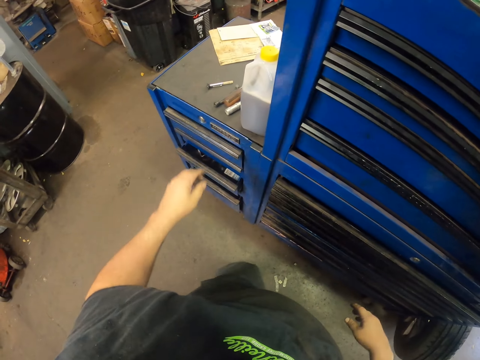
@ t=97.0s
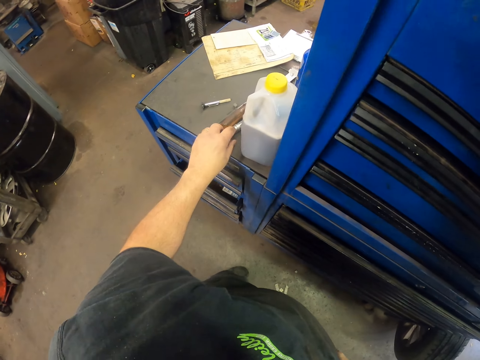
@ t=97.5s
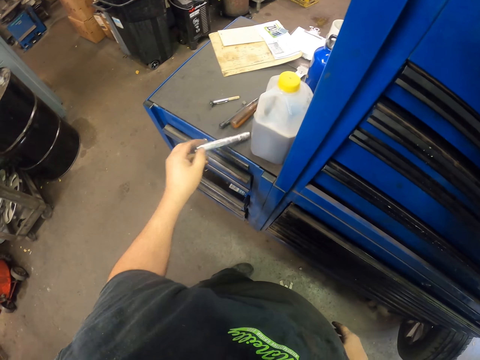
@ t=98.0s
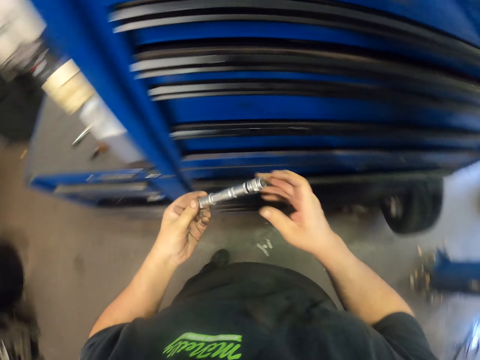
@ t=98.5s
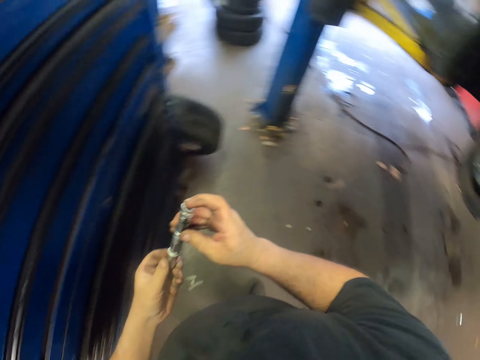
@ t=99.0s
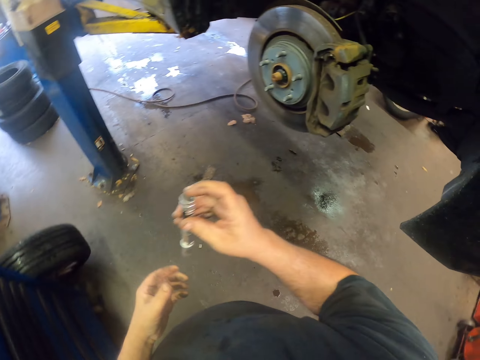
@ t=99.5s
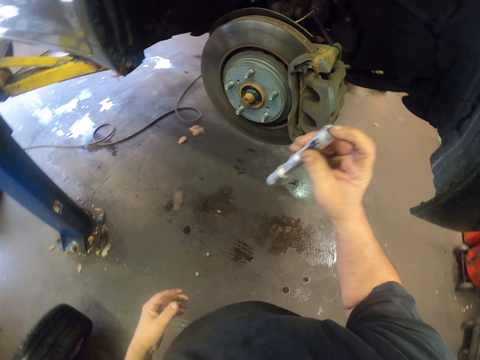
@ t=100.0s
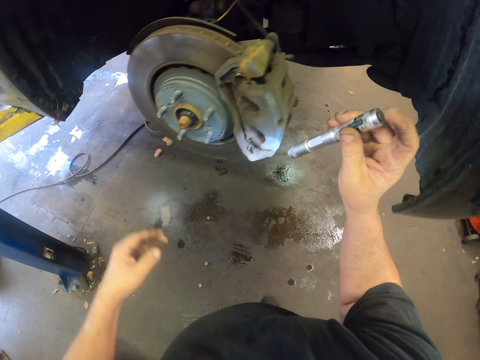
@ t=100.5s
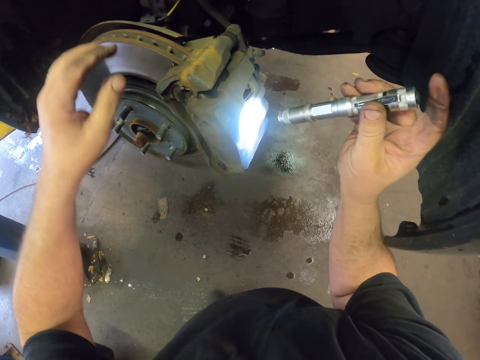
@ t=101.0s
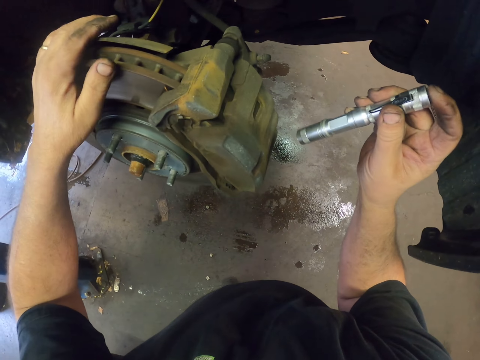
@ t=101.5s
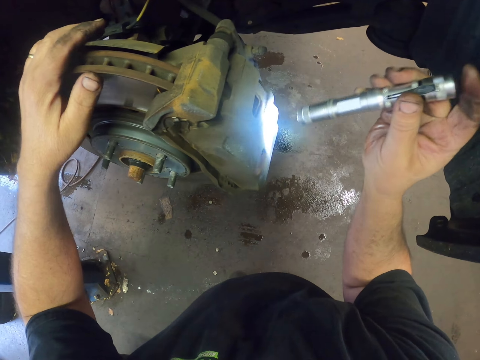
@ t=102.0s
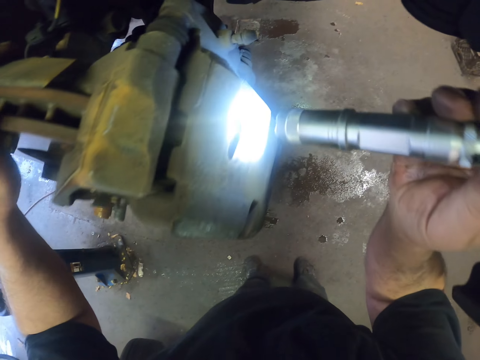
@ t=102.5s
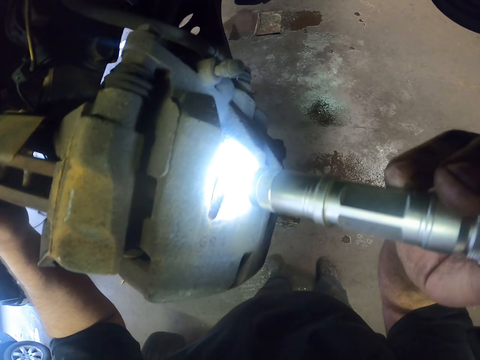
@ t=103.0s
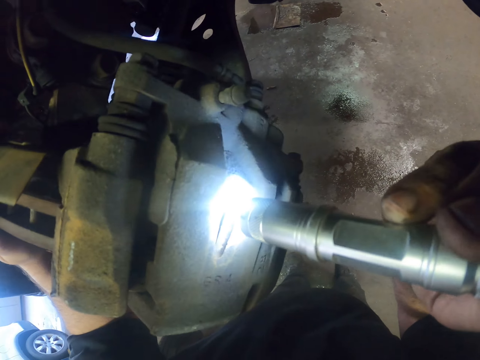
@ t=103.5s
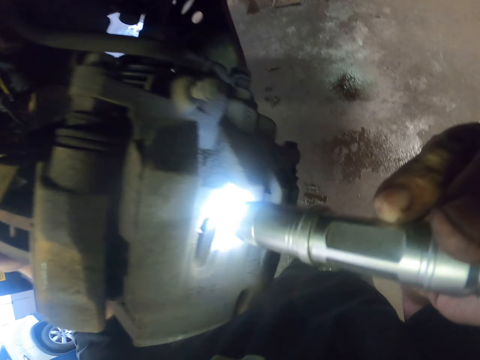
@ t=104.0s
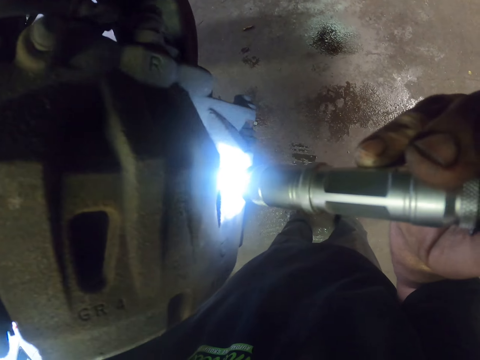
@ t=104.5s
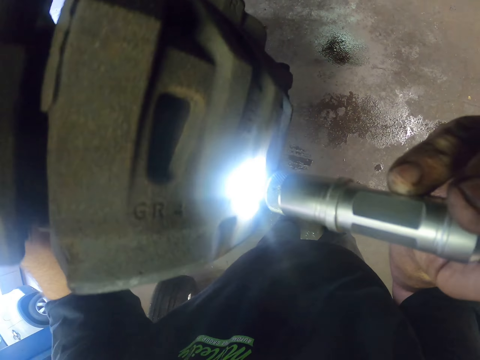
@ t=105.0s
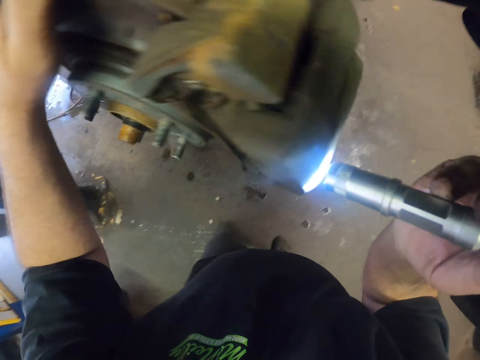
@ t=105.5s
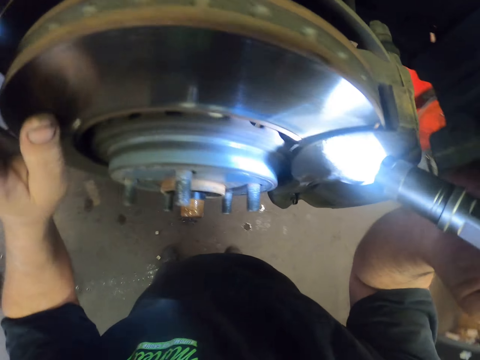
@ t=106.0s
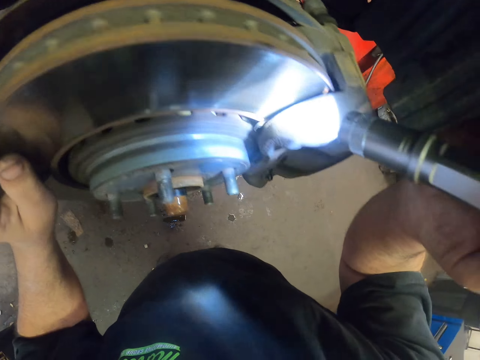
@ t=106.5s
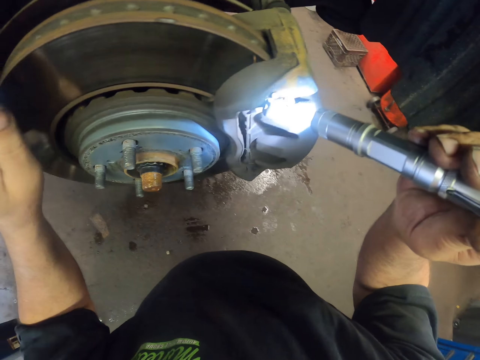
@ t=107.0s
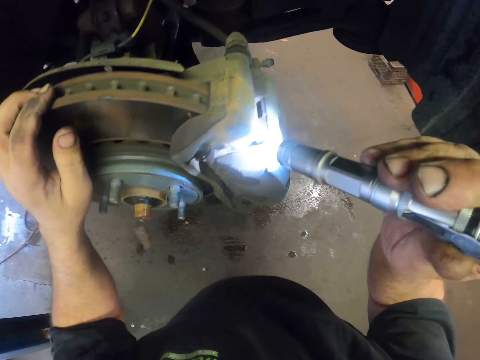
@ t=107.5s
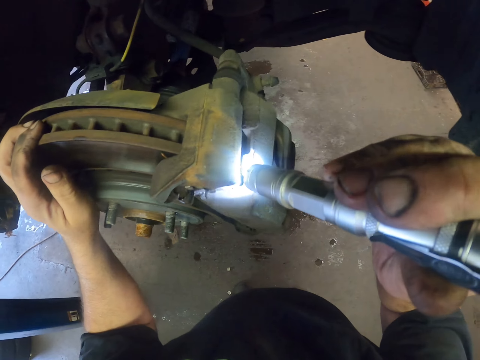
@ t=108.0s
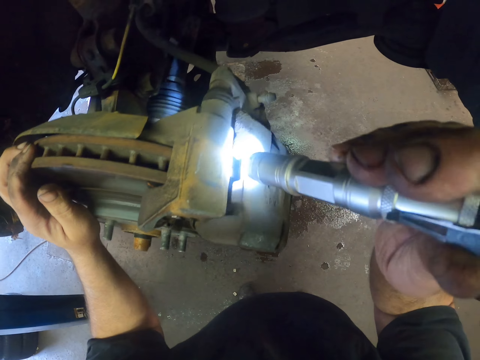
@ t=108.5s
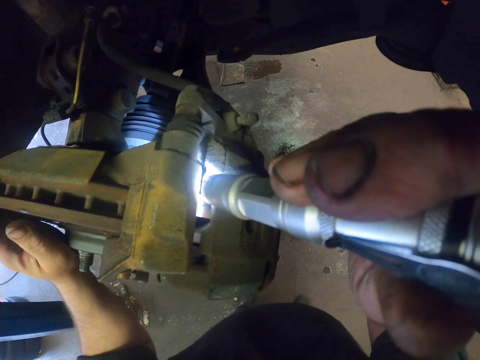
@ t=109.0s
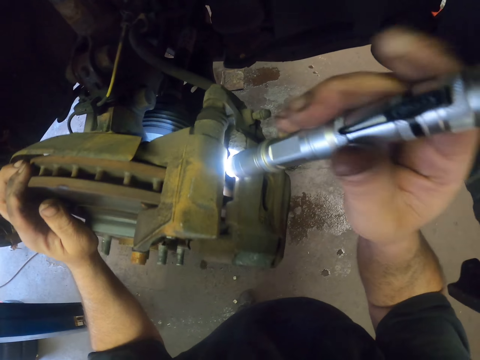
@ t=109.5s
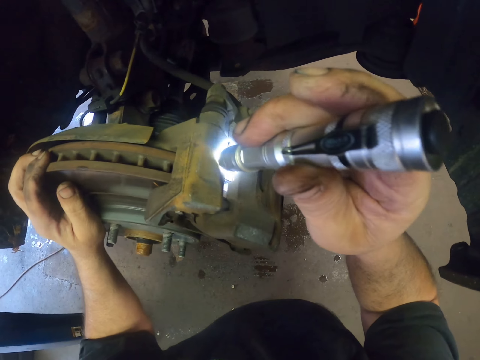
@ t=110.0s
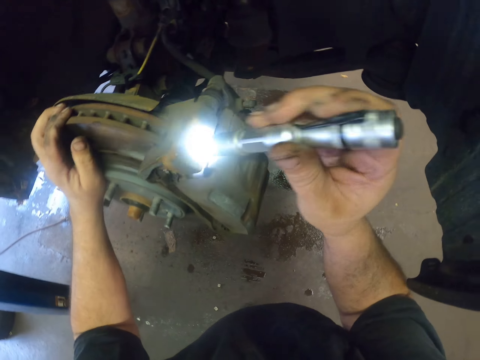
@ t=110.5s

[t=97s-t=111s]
The camera wearer picks up a flashlight. They examine the car brakes. They switch the flashlight on. They hold the rim and look at the rim.

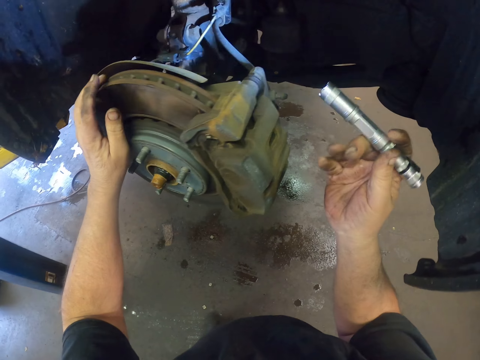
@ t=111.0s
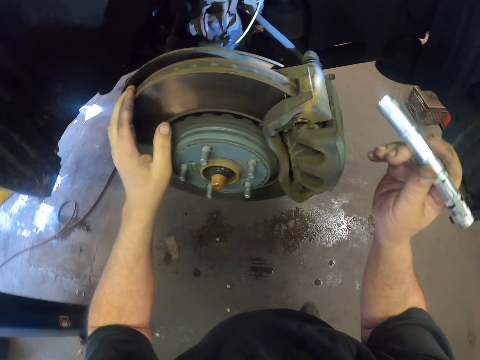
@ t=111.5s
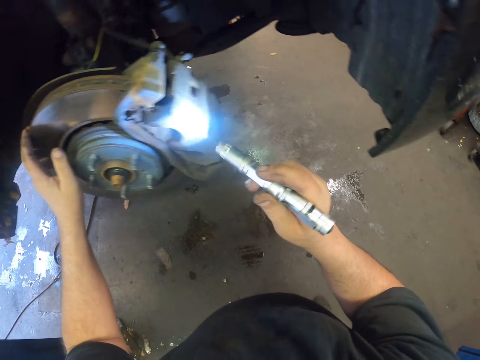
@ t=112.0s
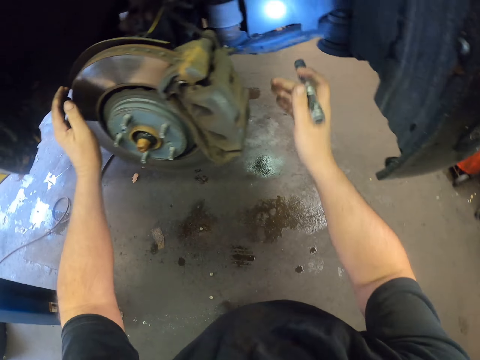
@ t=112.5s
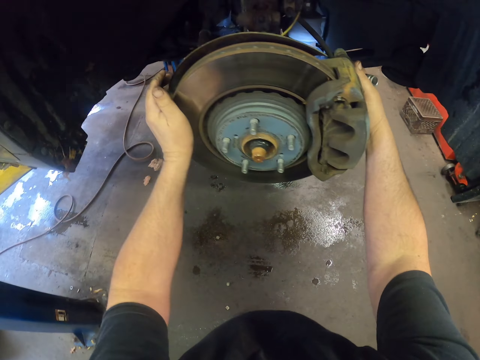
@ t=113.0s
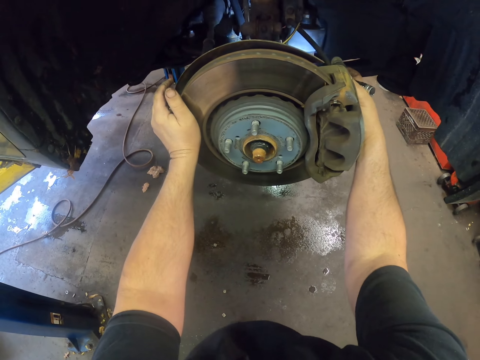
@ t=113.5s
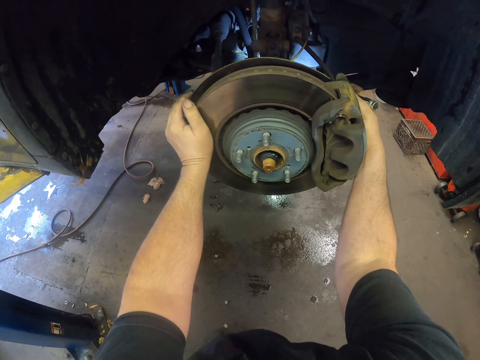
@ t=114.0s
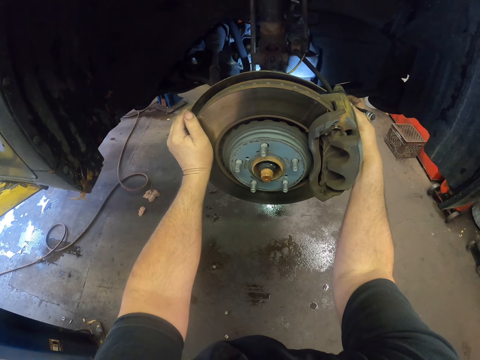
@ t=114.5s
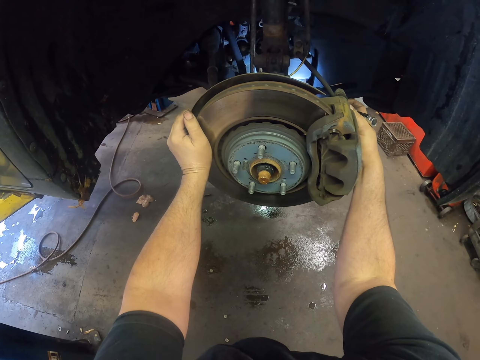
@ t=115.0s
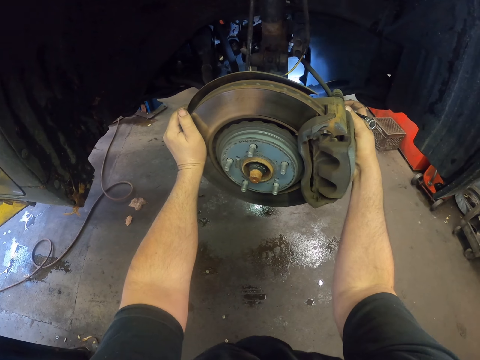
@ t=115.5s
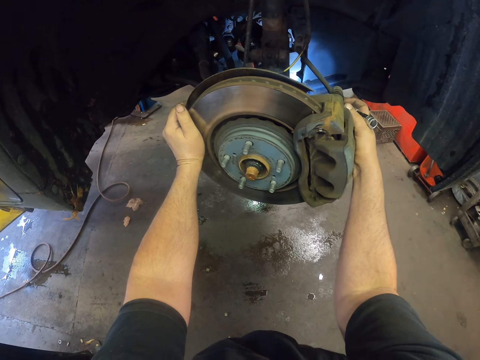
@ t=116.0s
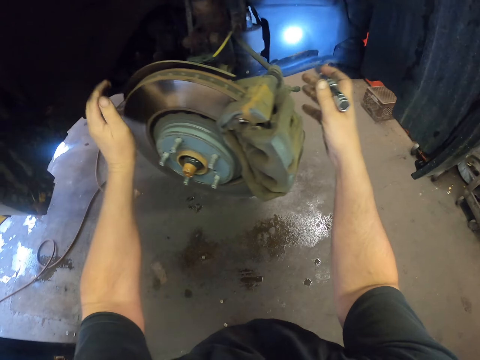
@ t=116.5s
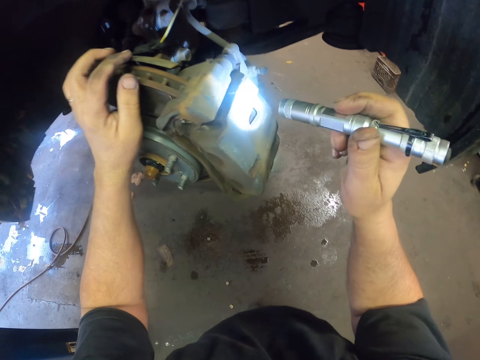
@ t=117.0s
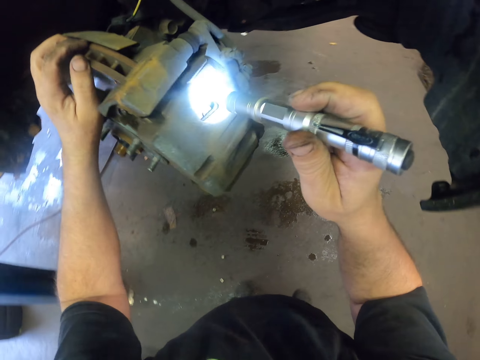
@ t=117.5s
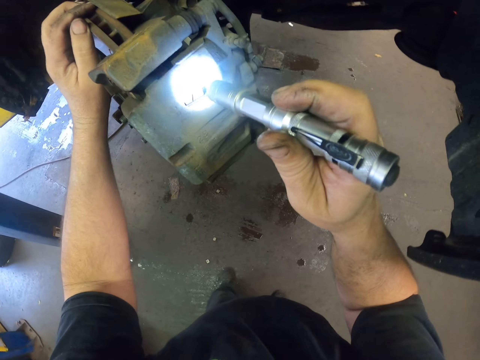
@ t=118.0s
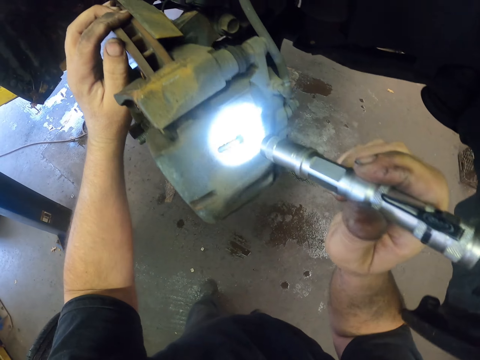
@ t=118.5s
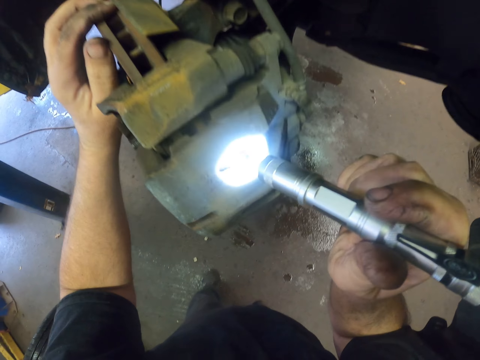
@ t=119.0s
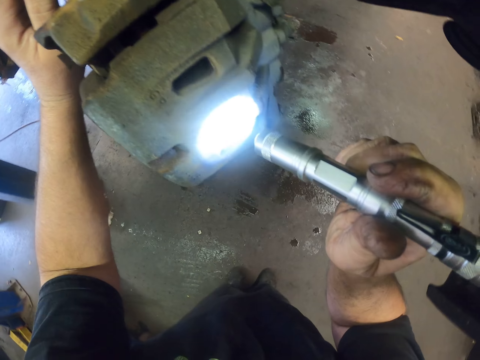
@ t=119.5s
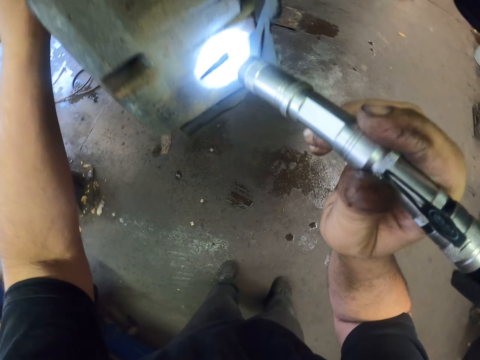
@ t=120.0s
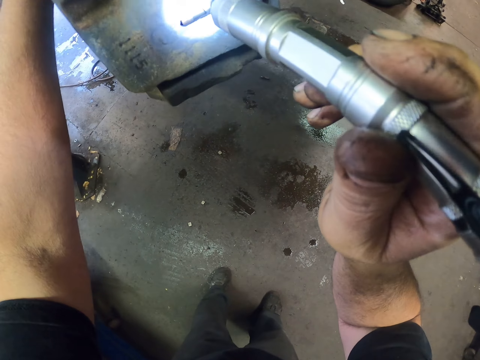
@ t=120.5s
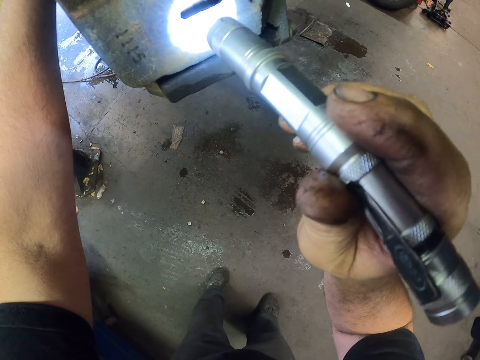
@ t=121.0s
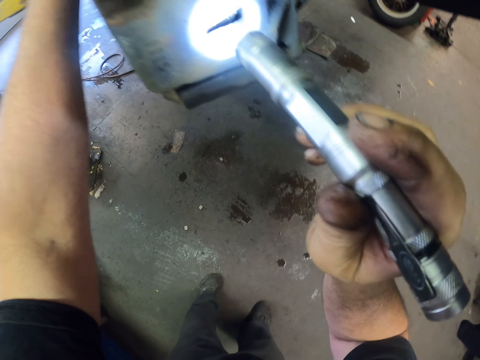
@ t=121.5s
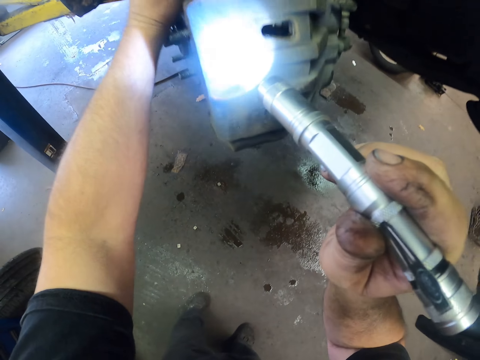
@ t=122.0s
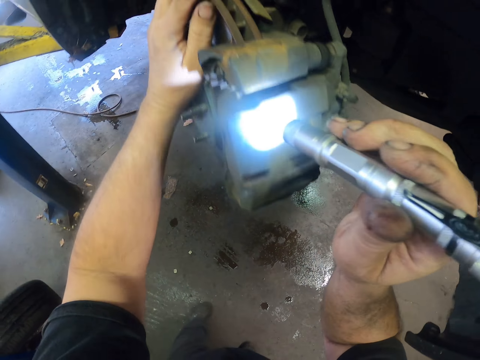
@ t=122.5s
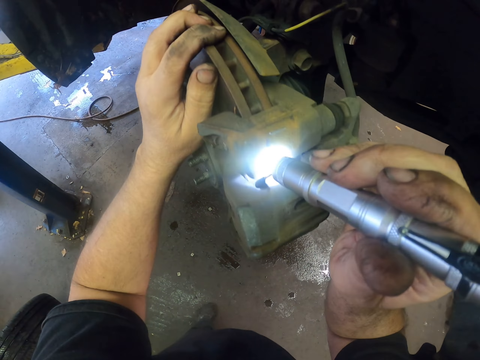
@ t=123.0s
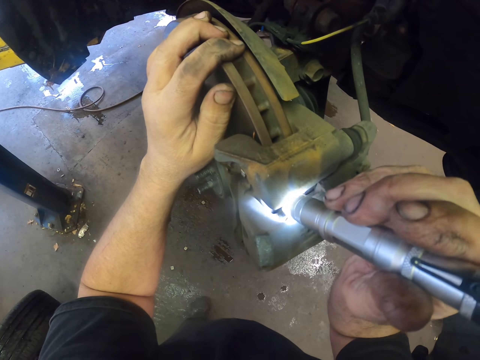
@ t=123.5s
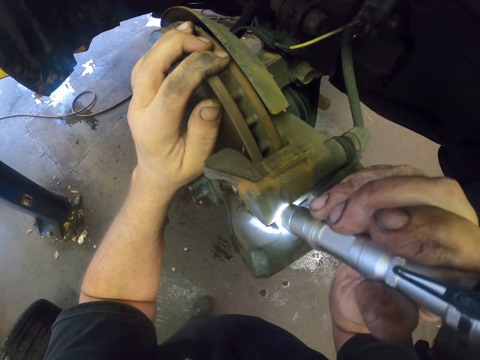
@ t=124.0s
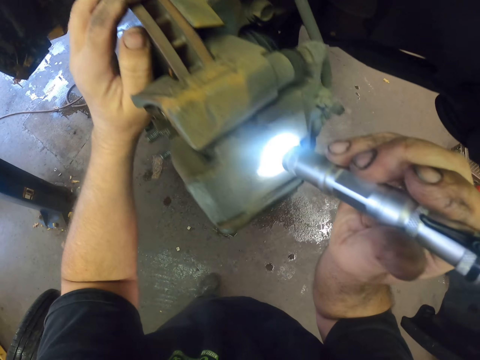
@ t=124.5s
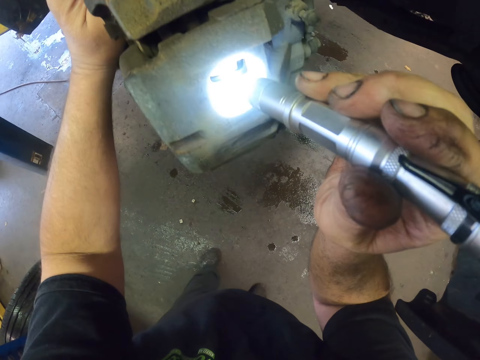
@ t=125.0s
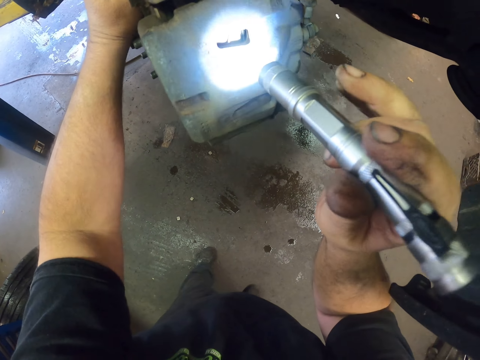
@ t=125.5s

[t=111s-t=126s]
The camera wearer holds the rim with both hands. They rotate the rim wheel holder. They look at the rim with a flashlight.
